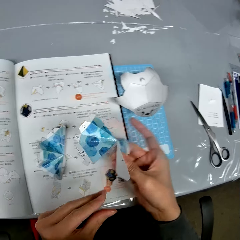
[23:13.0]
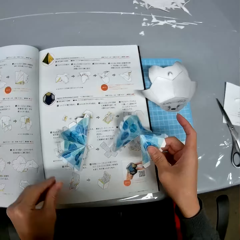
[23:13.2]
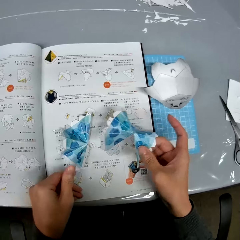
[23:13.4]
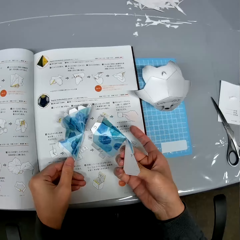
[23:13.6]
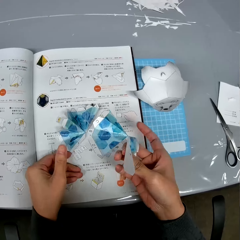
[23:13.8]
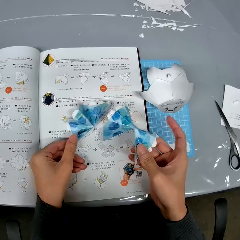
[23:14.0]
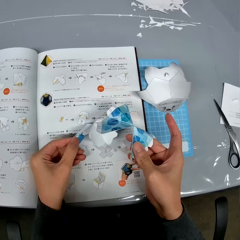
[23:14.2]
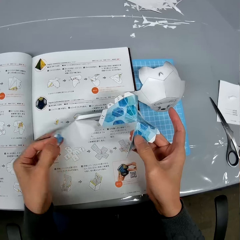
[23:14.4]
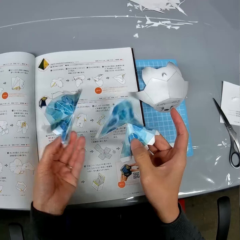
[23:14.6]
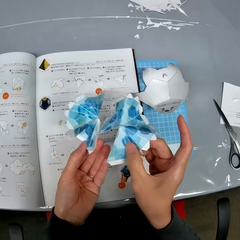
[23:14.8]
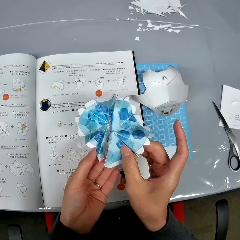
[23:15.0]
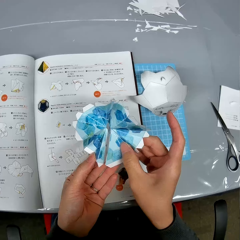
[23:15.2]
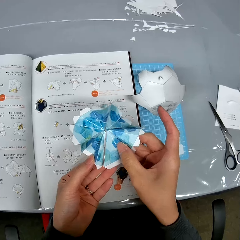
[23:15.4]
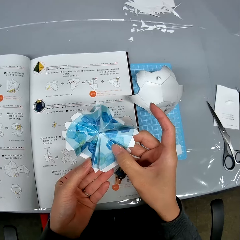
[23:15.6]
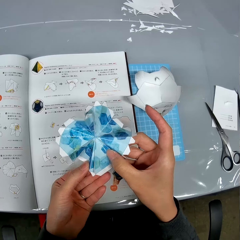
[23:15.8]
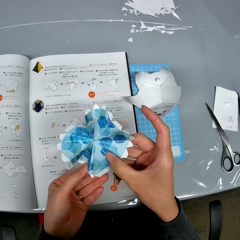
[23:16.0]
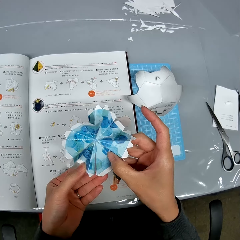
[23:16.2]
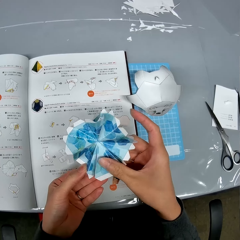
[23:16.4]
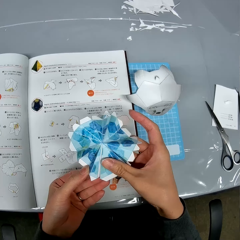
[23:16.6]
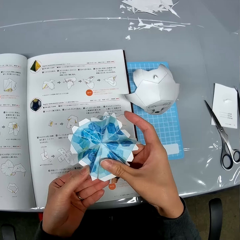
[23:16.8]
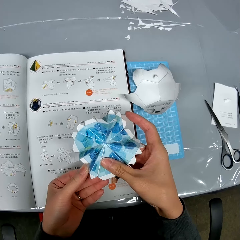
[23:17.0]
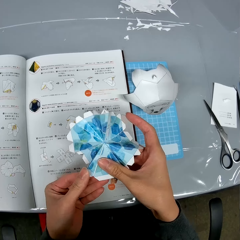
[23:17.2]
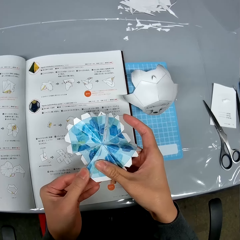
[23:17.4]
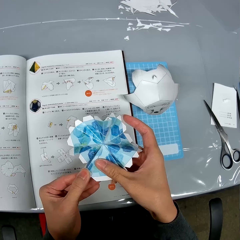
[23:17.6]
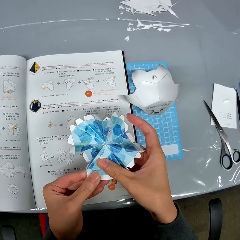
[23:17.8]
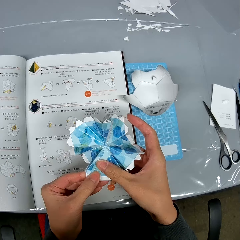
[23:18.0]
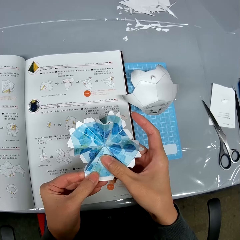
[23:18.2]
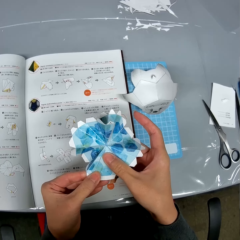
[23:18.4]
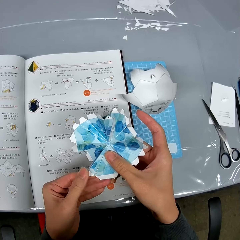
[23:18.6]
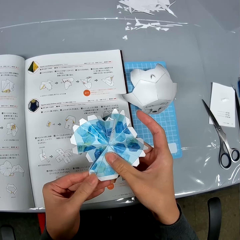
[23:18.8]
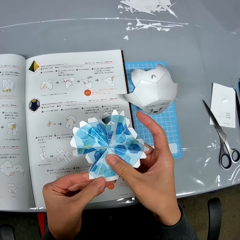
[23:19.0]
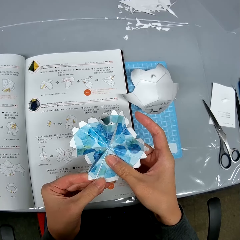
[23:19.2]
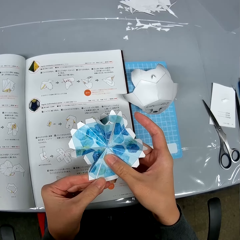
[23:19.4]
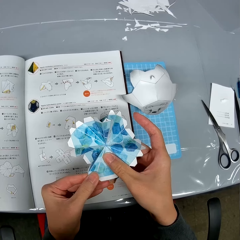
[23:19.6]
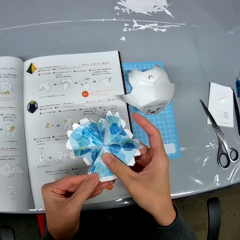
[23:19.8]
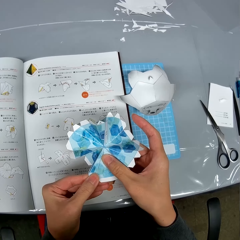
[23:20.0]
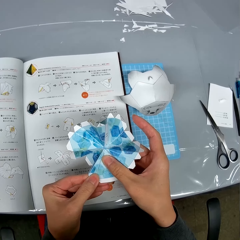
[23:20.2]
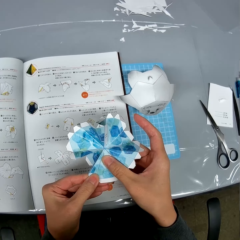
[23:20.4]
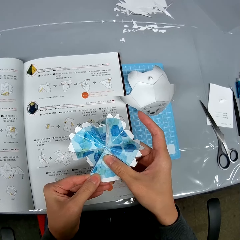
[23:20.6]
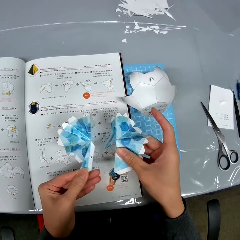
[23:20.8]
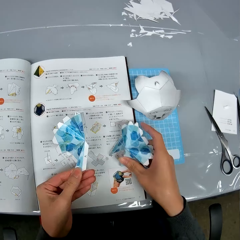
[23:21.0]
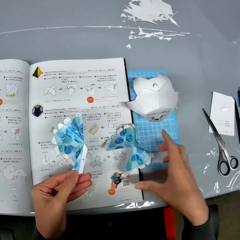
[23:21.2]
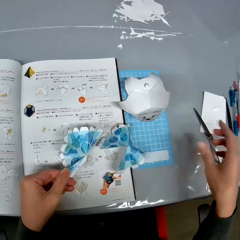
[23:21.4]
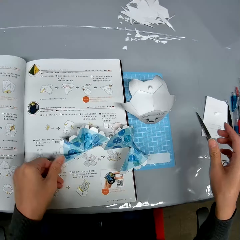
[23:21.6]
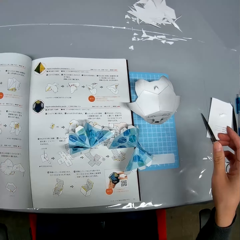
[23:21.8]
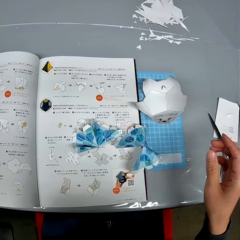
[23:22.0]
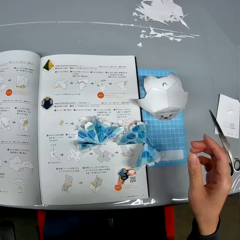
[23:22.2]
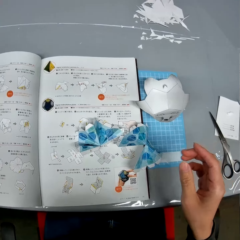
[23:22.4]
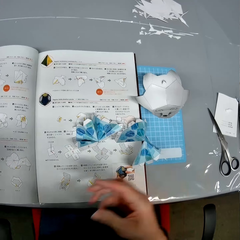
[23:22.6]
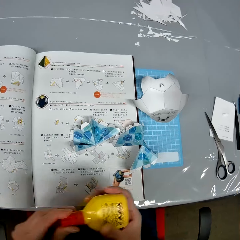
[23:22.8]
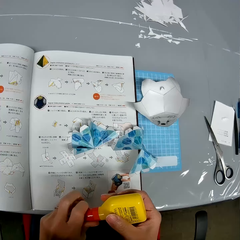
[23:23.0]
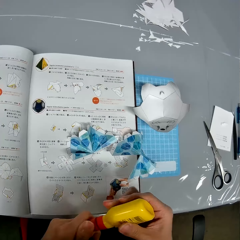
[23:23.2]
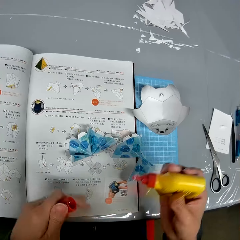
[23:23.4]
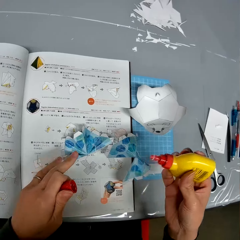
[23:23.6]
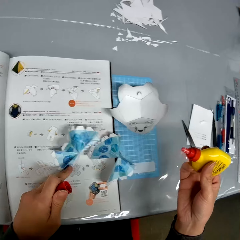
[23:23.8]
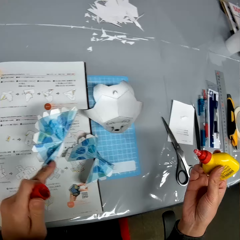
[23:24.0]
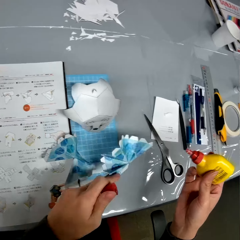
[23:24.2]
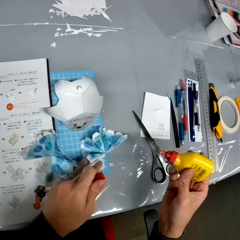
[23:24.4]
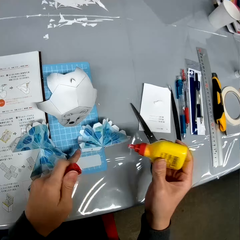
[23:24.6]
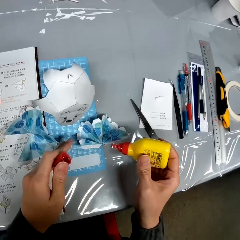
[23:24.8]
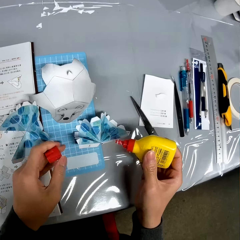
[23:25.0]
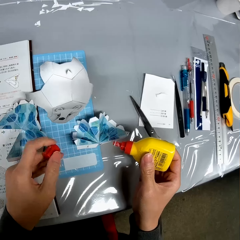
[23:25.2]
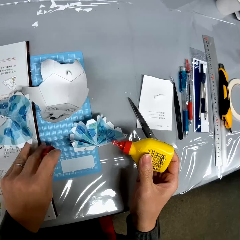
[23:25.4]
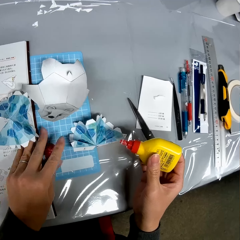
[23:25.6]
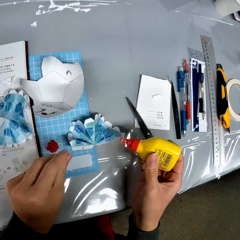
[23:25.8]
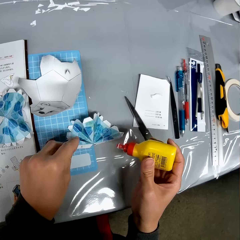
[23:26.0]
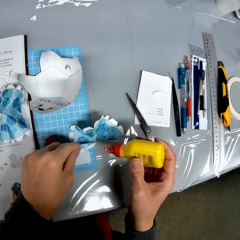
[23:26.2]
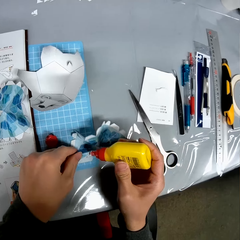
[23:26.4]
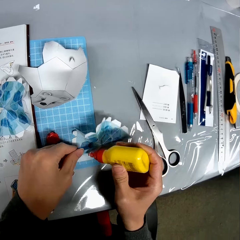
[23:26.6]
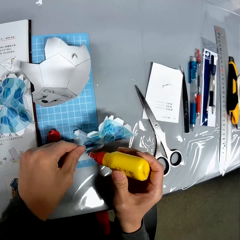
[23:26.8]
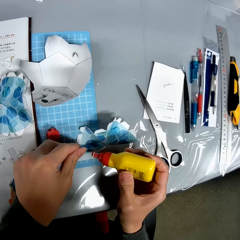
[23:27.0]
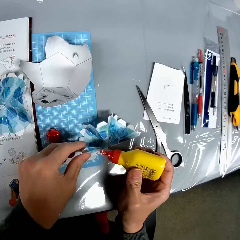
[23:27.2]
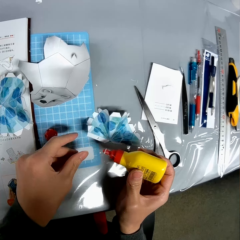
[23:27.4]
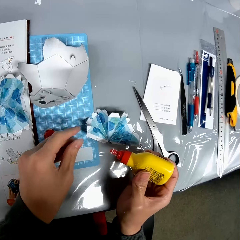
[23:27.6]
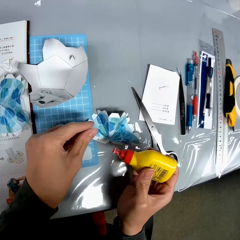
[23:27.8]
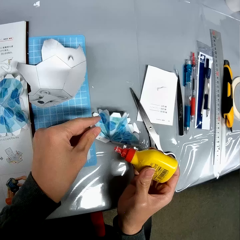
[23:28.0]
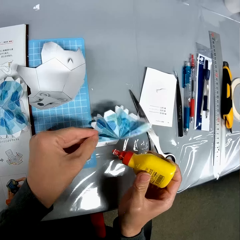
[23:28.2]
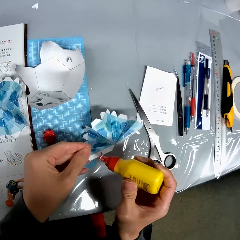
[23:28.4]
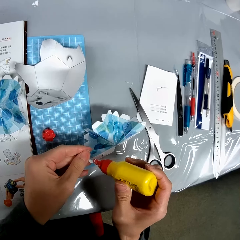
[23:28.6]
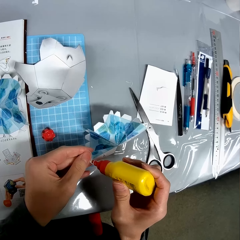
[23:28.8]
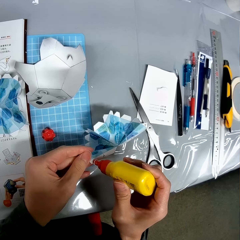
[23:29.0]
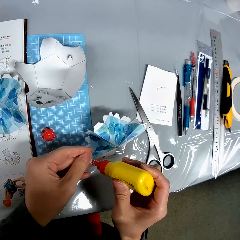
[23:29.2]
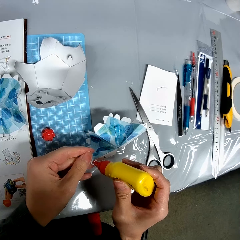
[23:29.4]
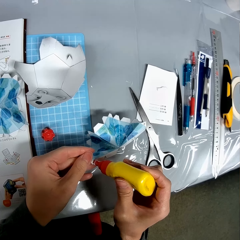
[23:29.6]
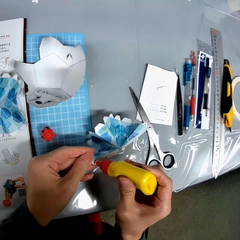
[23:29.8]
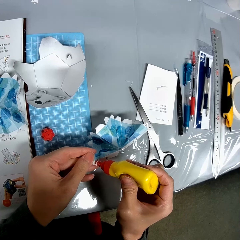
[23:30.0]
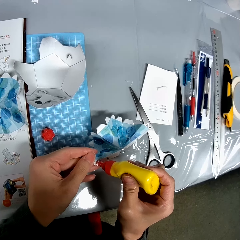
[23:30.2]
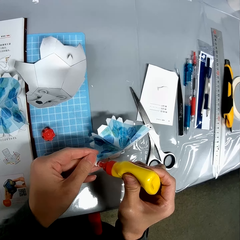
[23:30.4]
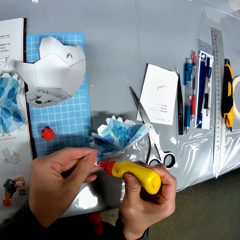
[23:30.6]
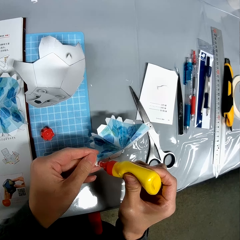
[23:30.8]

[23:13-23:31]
The camera wearer picks up the dropped piece. They place the two pieces beside each other. They look at the crafting papers. They drop one of the pieces on the book on the table. They drop the other piece on the book on the table. They take a container or office glue from a side of the table. They open the lid of the container. They move one of the pieces away from the book. They pick up the crafting paper. They place the crafting paper on the table. They drop the glue lid. They apply gum to the piece.

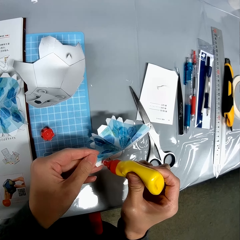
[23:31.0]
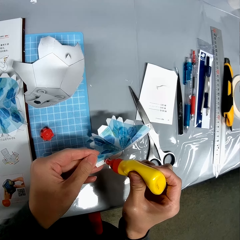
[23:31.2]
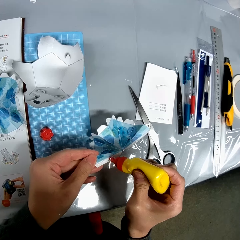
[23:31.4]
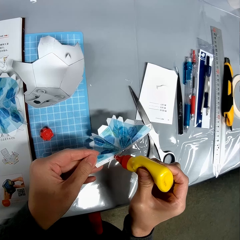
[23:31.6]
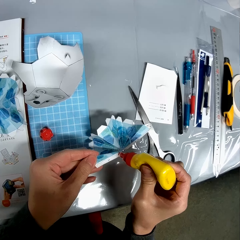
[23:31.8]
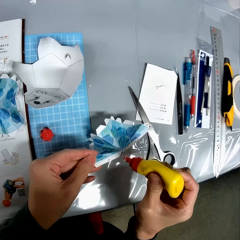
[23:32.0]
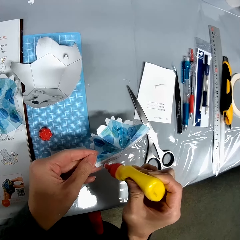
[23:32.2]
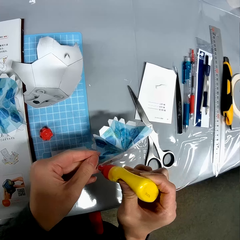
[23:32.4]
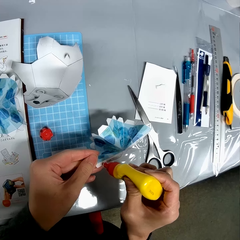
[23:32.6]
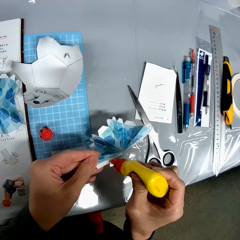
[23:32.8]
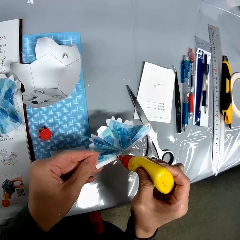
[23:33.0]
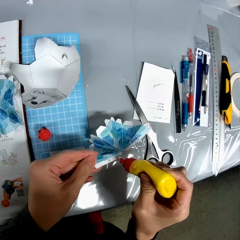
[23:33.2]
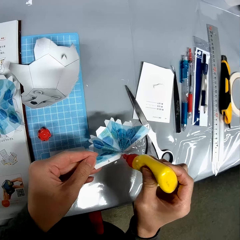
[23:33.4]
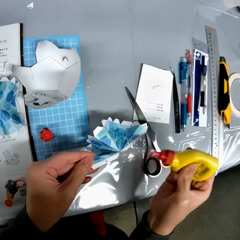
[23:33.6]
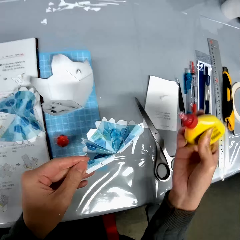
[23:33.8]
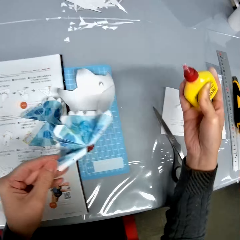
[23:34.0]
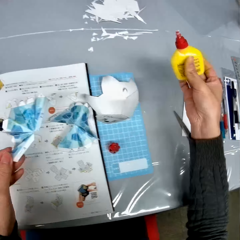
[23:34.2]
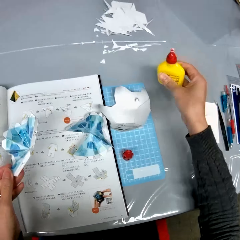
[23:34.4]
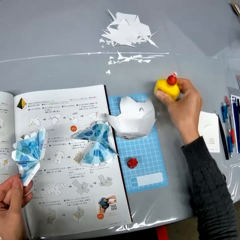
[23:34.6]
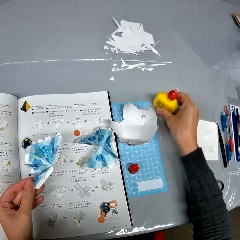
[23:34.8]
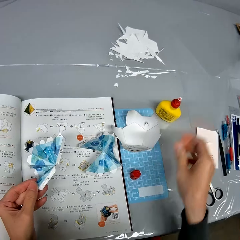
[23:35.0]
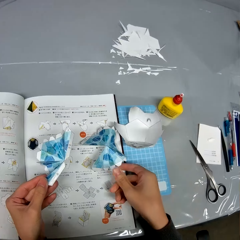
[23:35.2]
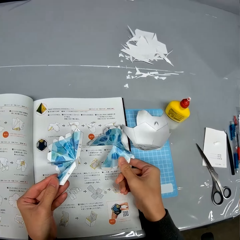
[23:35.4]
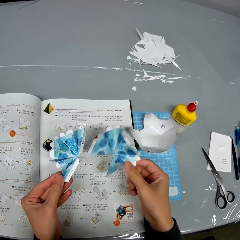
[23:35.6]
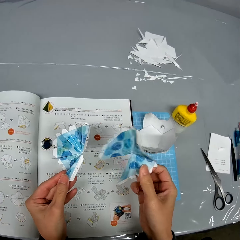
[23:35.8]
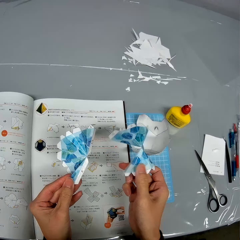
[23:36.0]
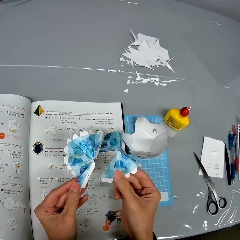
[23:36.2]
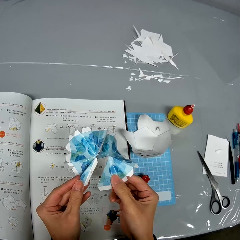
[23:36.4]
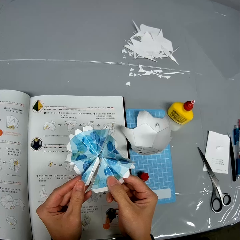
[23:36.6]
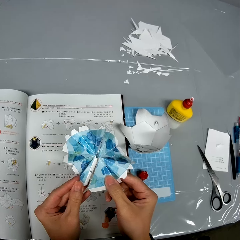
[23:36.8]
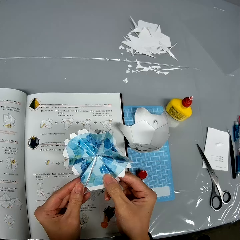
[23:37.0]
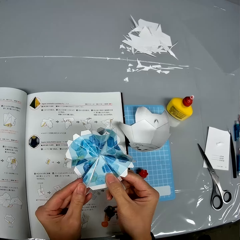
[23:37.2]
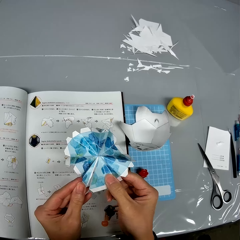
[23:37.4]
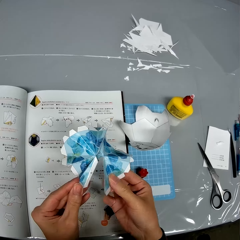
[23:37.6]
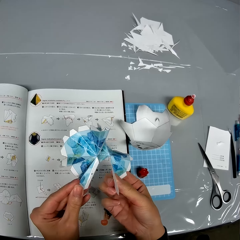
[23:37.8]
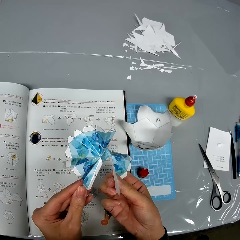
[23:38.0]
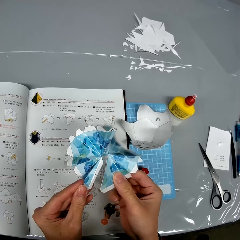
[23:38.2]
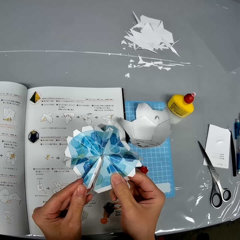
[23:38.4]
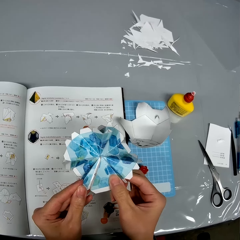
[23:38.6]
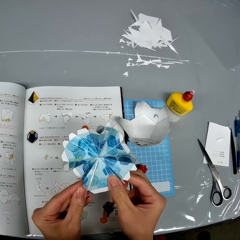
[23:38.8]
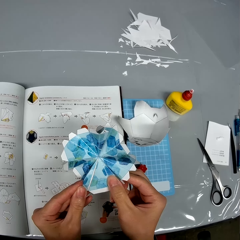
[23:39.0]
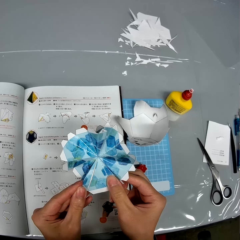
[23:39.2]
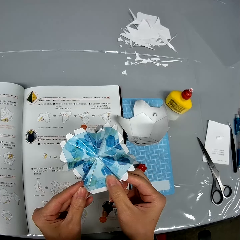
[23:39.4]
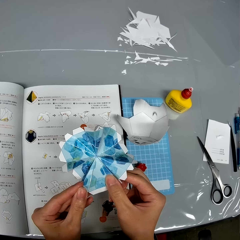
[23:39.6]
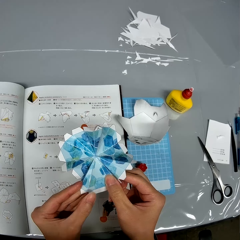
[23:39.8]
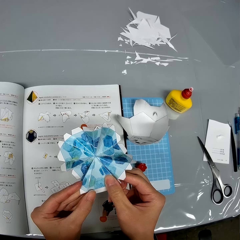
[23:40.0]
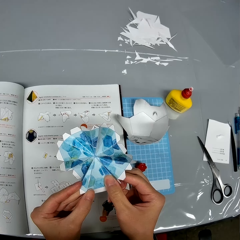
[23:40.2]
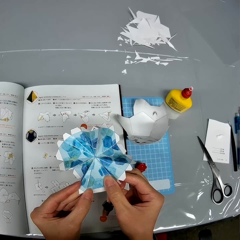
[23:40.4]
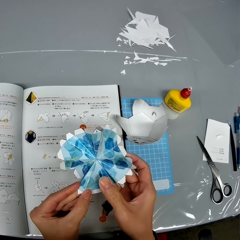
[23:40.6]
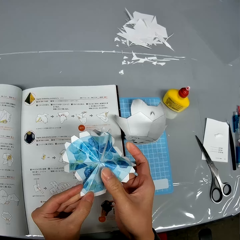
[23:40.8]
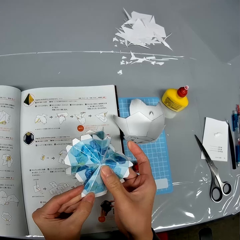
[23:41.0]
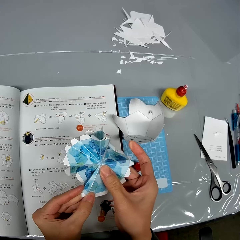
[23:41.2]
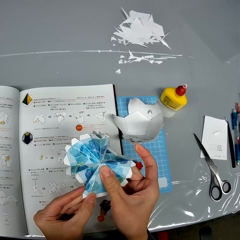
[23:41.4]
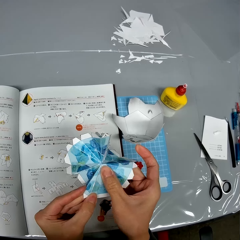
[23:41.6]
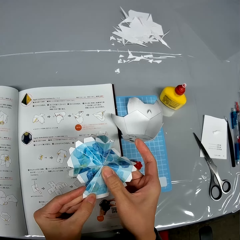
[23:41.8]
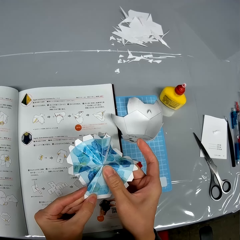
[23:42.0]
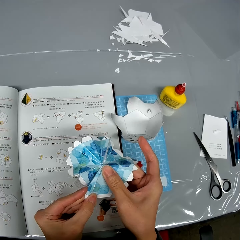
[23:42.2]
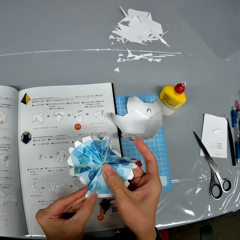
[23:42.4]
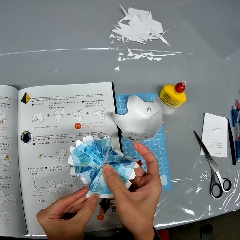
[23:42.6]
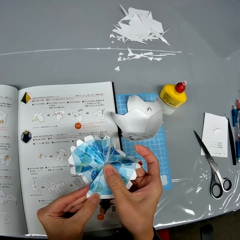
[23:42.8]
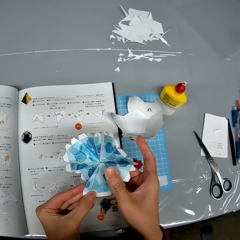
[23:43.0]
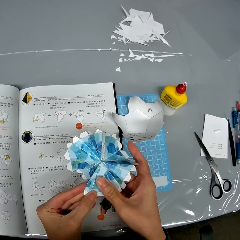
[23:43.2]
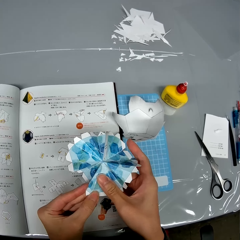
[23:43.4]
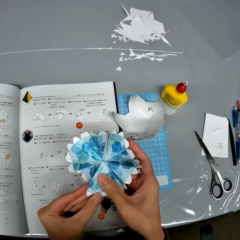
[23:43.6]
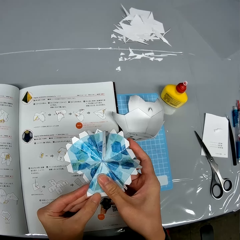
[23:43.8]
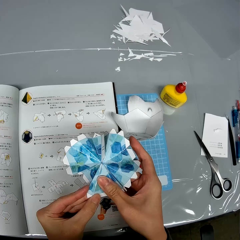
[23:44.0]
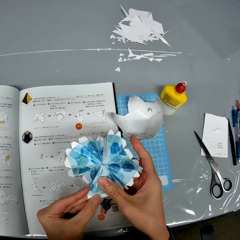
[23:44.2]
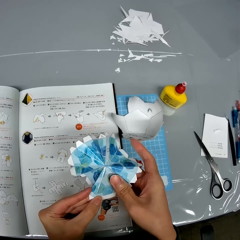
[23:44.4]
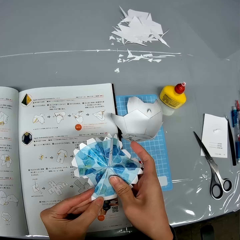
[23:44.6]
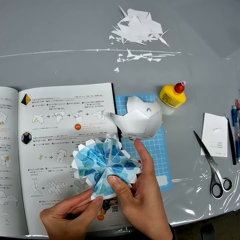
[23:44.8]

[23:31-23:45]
The camera wearer drops the container on the table. They pick up the second piece. They join the two pieces together. They check the crafting paper. They bond the crafting papers.
